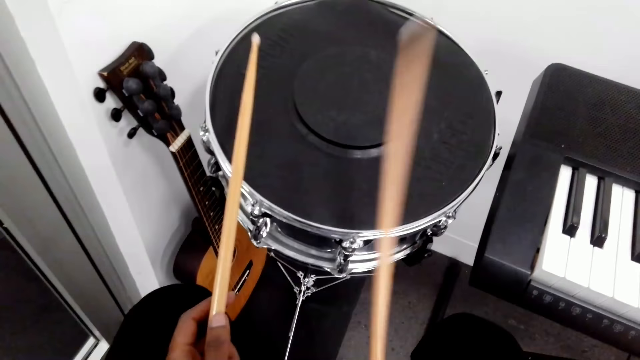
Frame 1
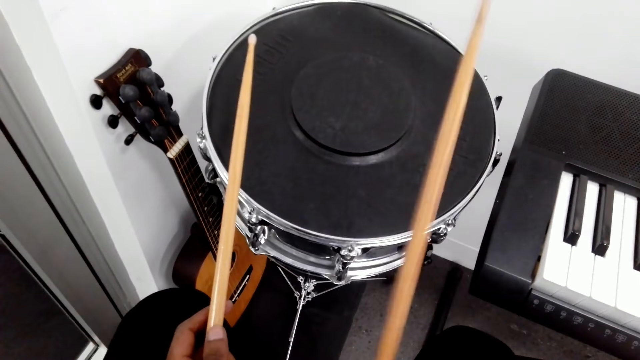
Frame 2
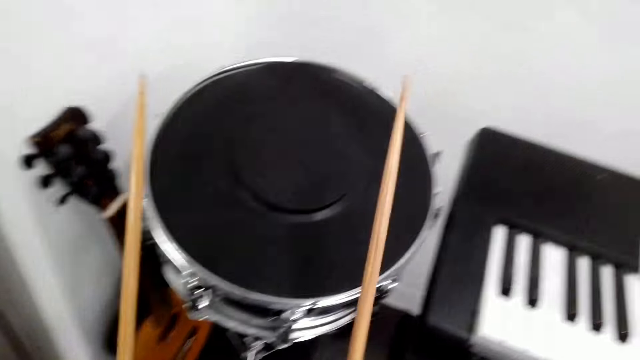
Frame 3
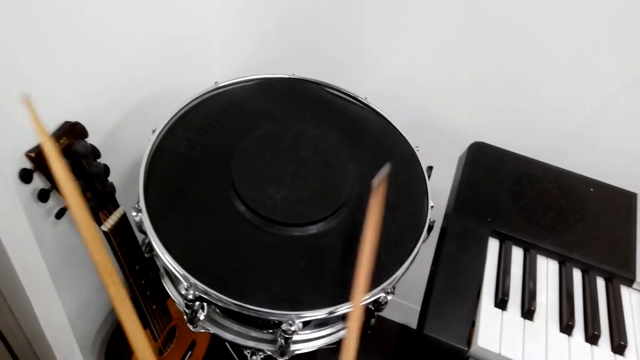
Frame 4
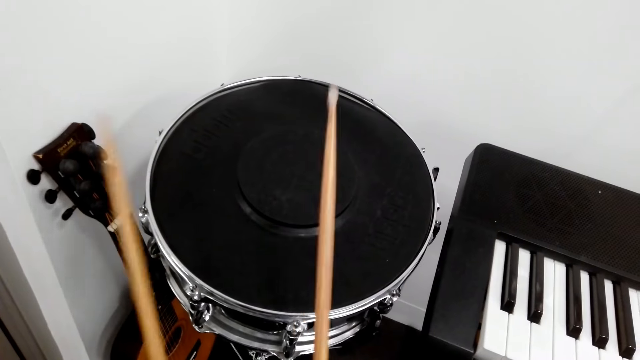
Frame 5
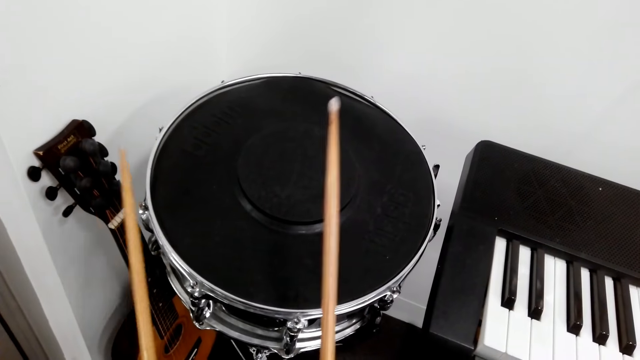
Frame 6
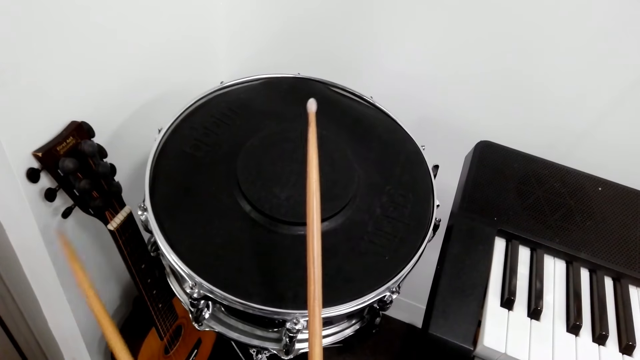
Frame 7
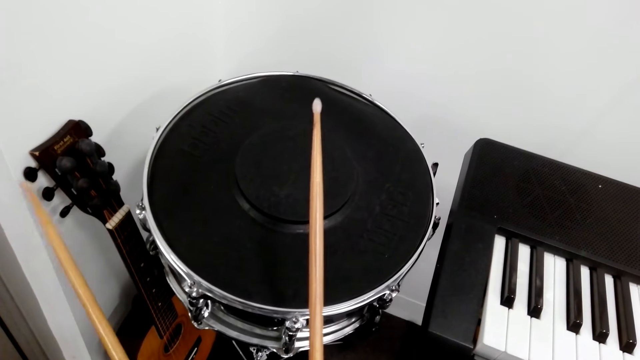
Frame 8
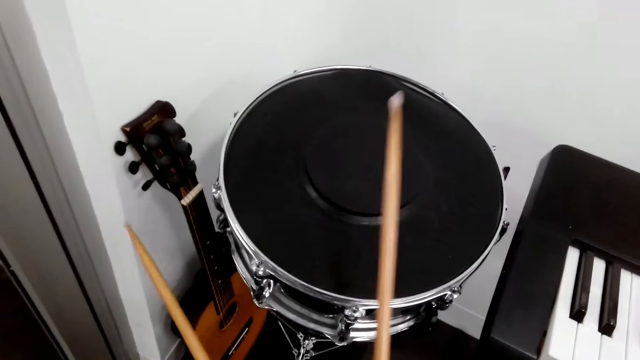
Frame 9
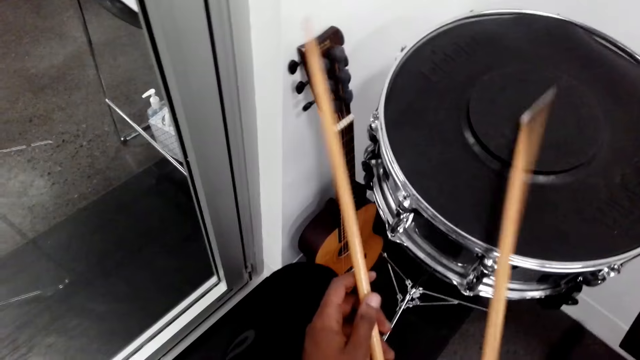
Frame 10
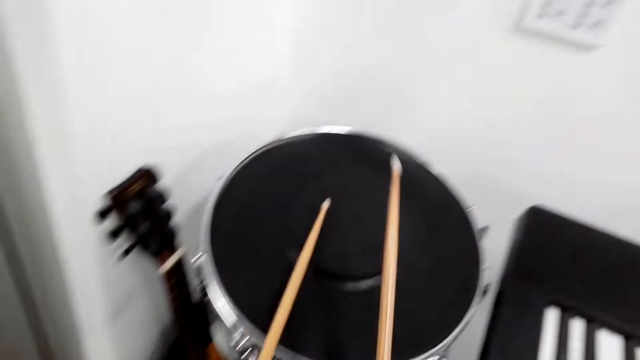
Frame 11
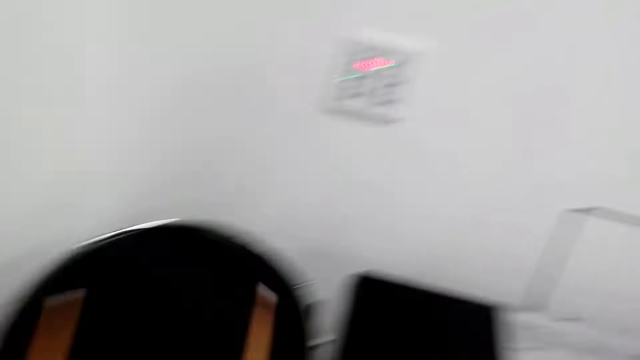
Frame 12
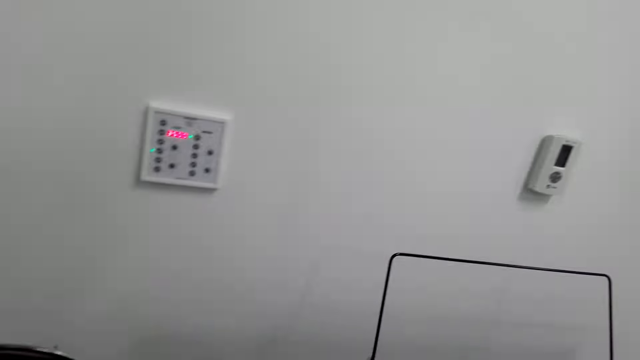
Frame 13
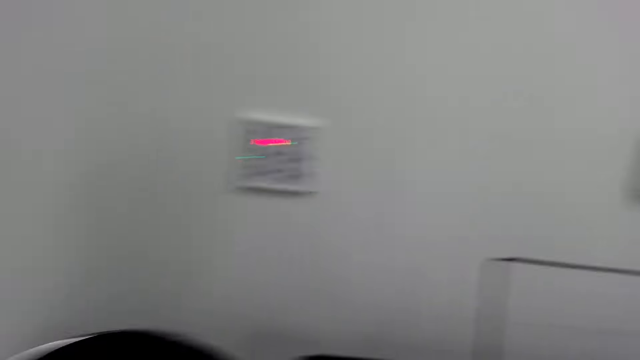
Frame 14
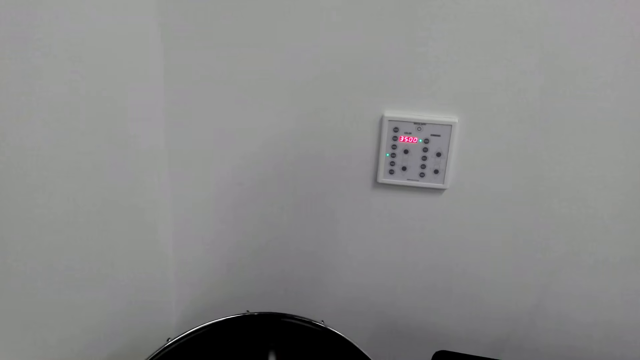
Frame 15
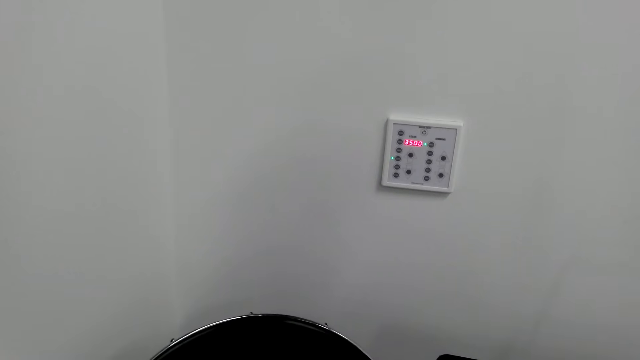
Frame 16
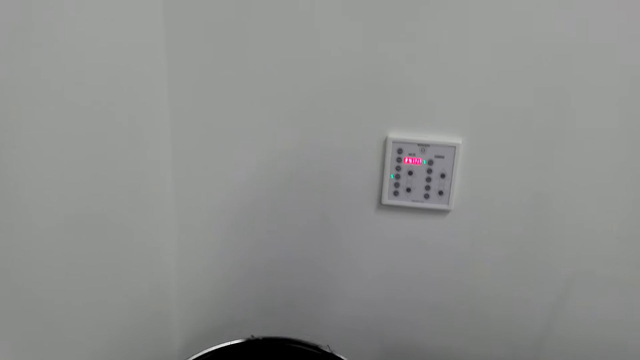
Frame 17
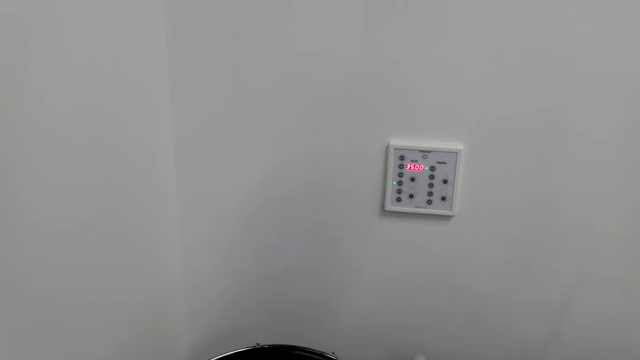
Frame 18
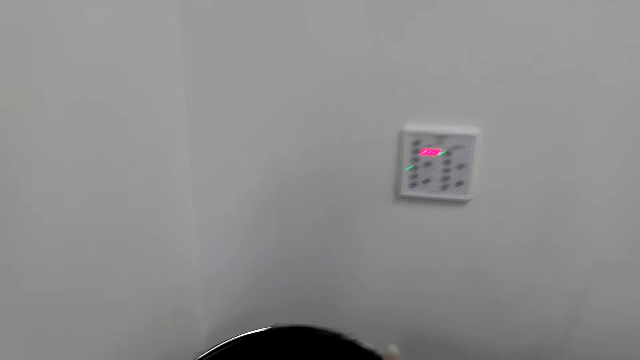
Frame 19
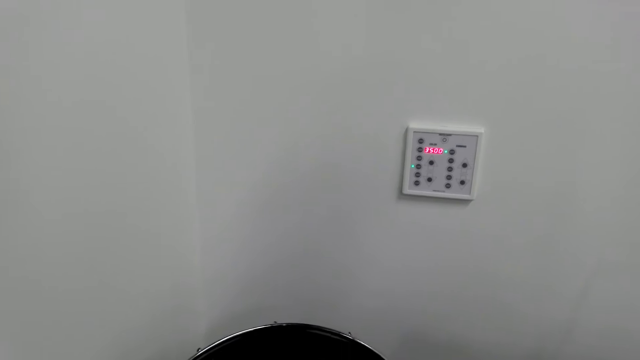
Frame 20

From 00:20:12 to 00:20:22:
The camera wearer plays the drum.

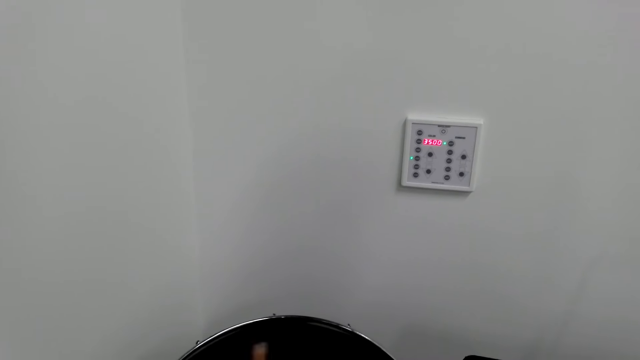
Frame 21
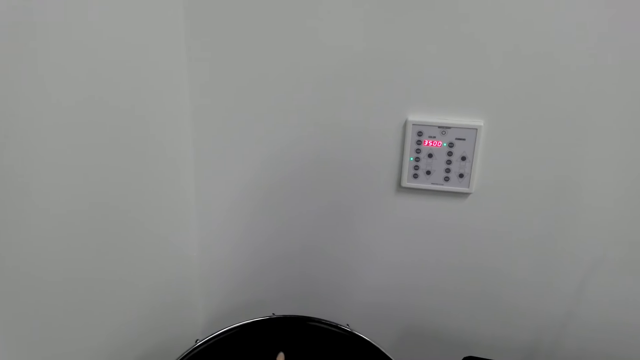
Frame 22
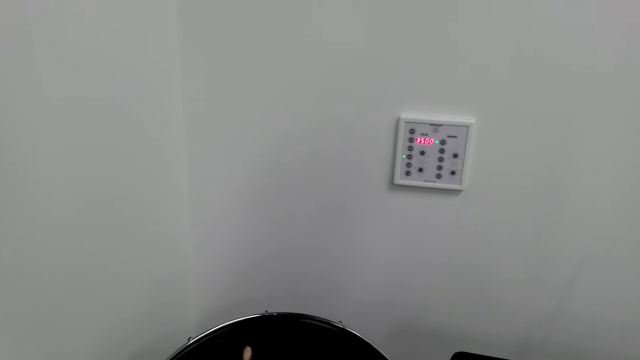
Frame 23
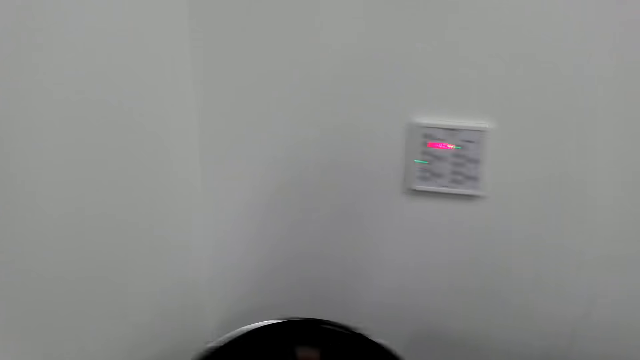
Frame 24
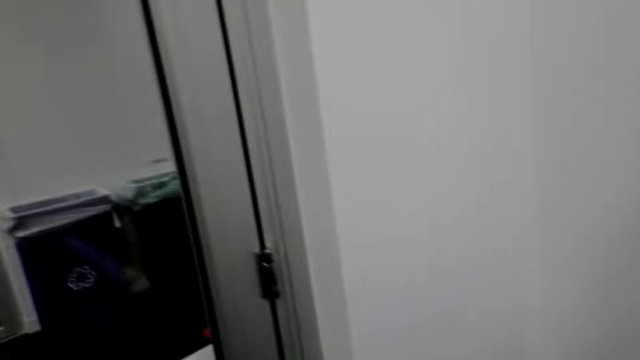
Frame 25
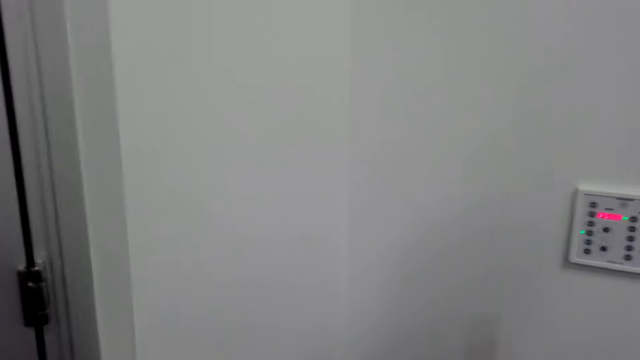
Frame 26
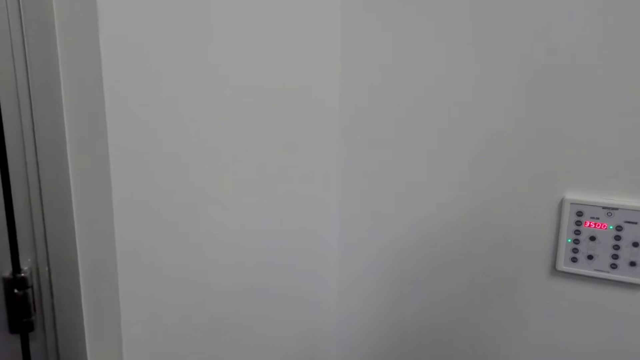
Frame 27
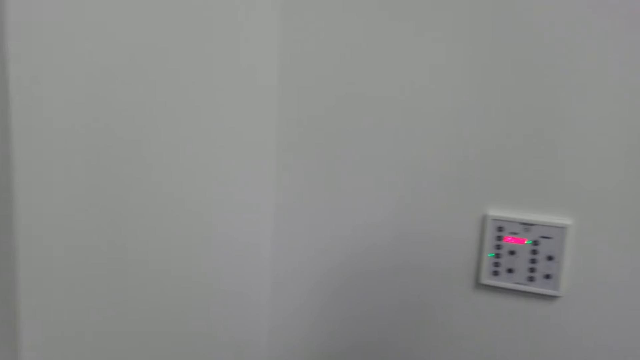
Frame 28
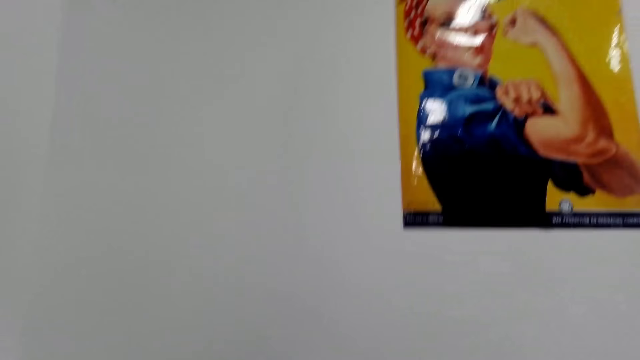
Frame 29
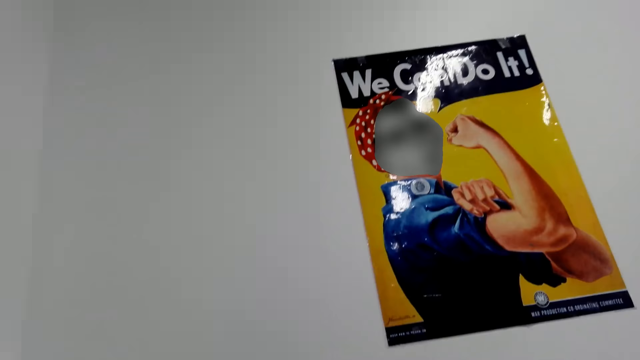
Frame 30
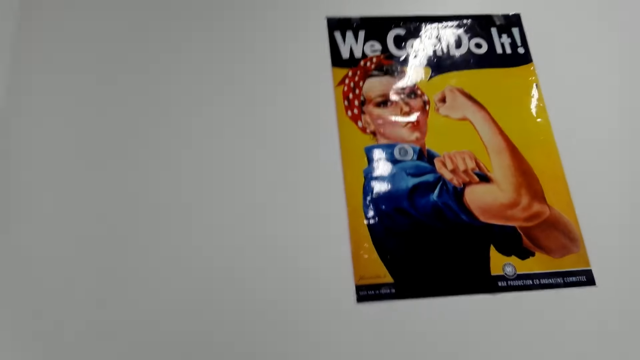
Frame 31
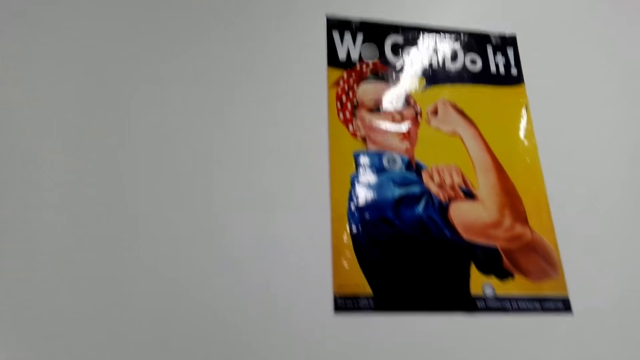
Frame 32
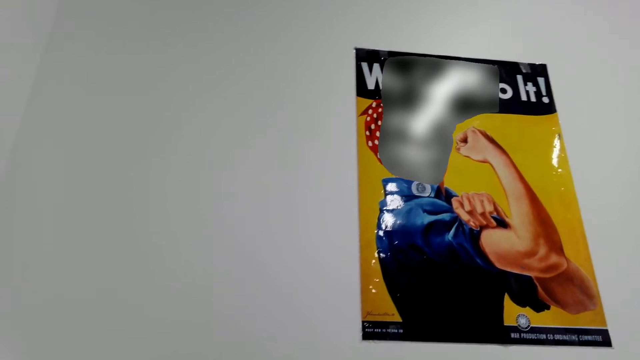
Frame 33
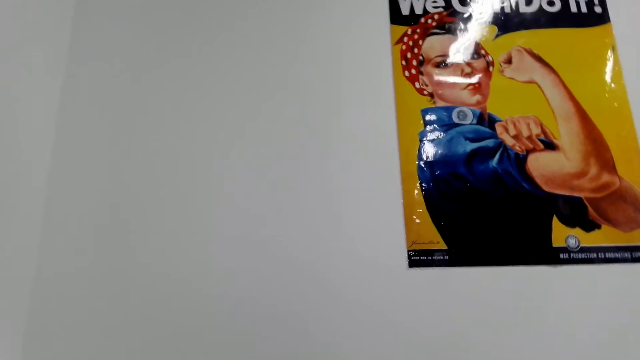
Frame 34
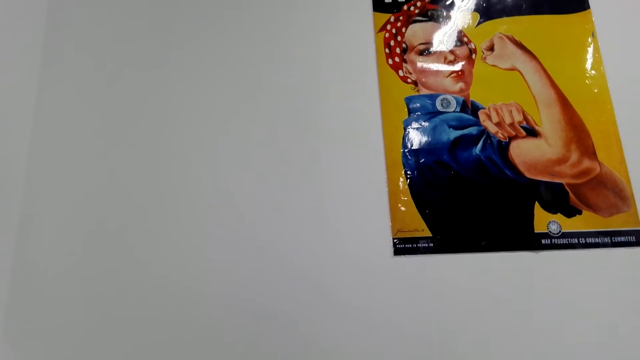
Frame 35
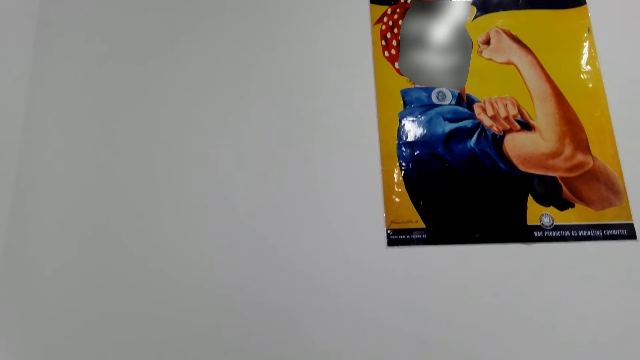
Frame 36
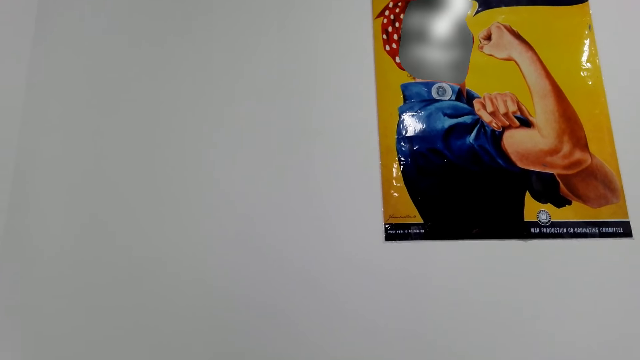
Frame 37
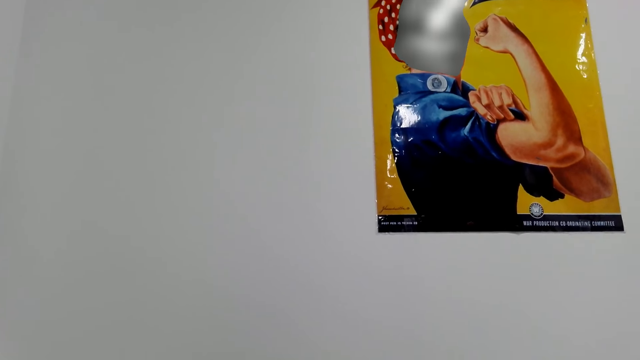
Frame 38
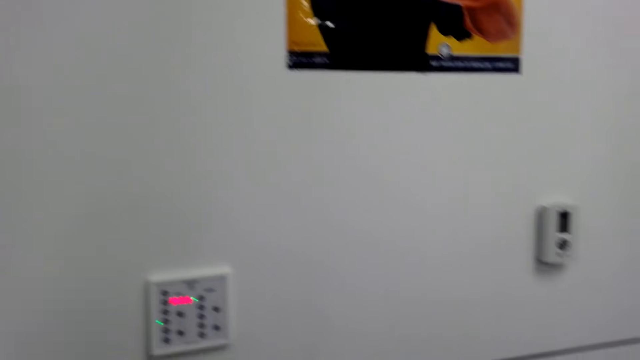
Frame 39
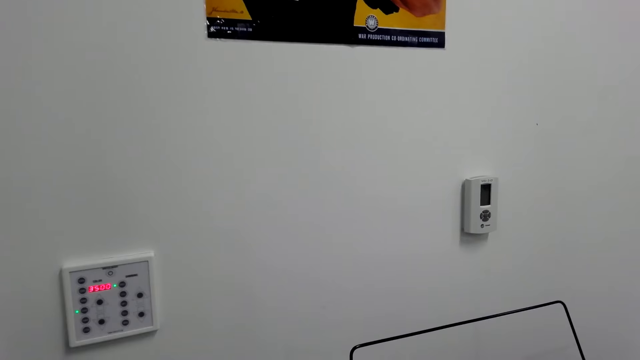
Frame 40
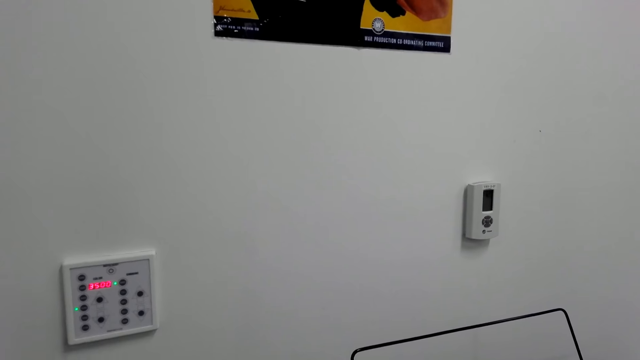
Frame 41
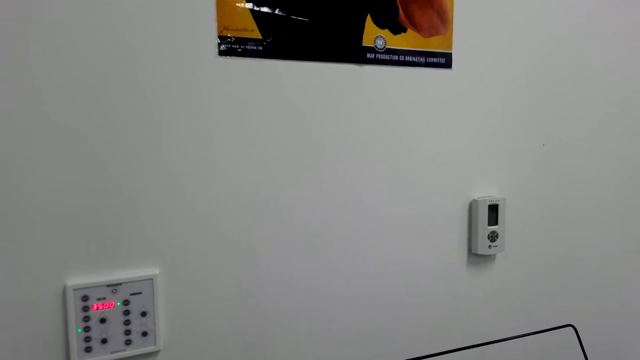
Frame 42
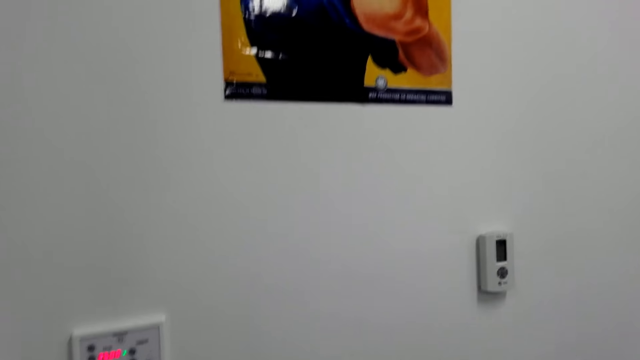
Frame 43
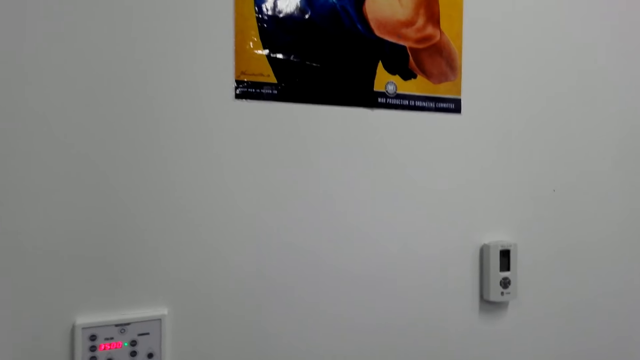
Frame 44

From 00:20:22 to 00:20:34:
The camera wearer looks around. They look at the poster.
